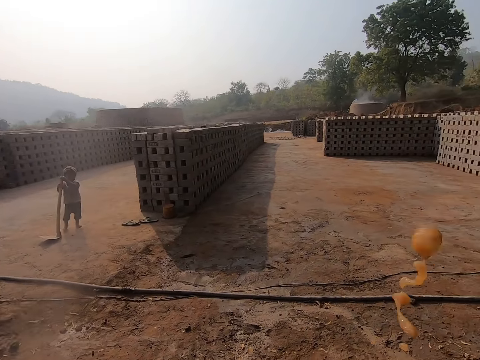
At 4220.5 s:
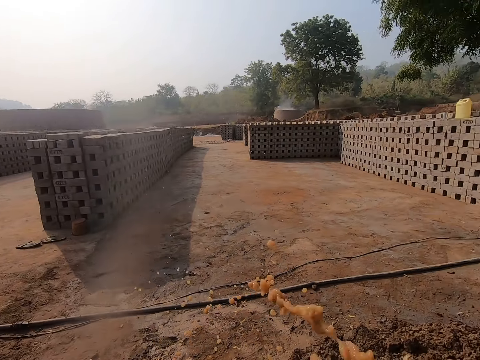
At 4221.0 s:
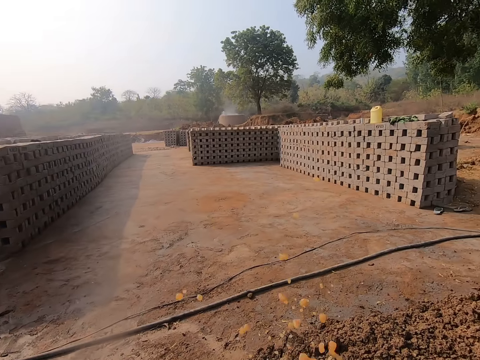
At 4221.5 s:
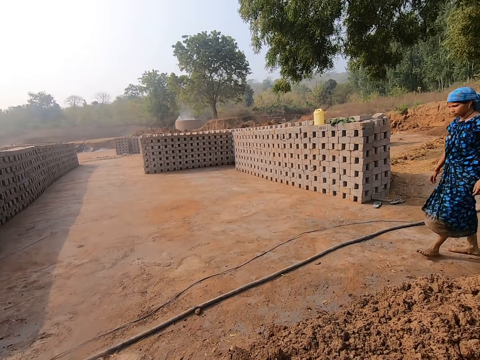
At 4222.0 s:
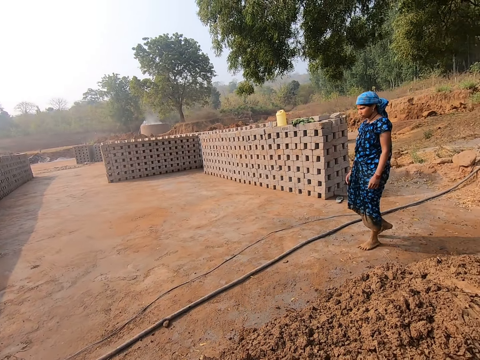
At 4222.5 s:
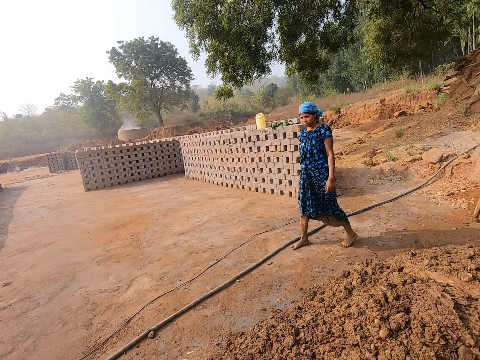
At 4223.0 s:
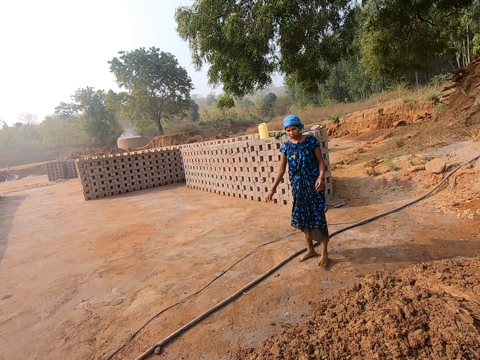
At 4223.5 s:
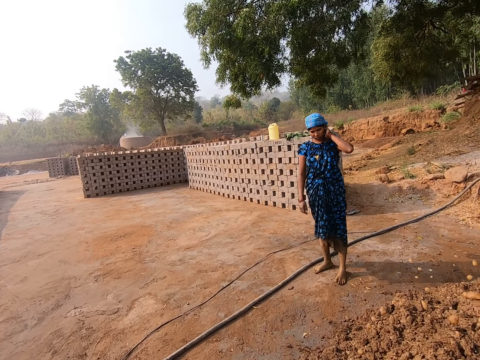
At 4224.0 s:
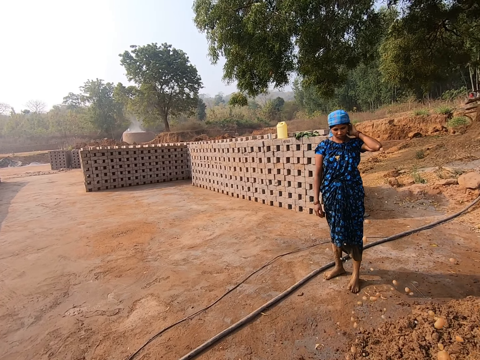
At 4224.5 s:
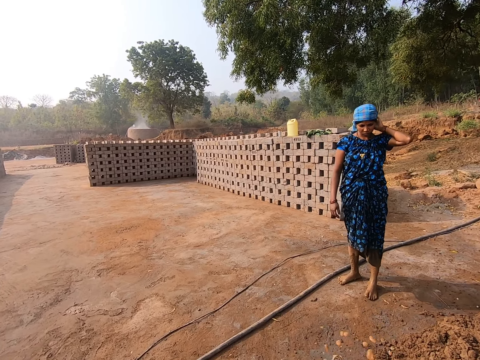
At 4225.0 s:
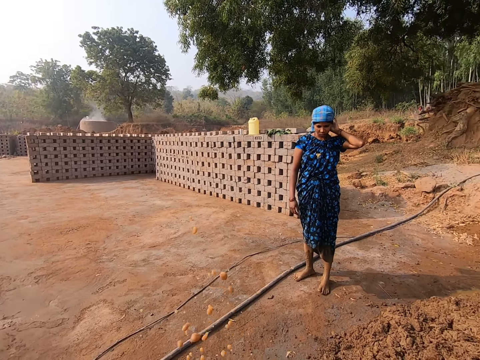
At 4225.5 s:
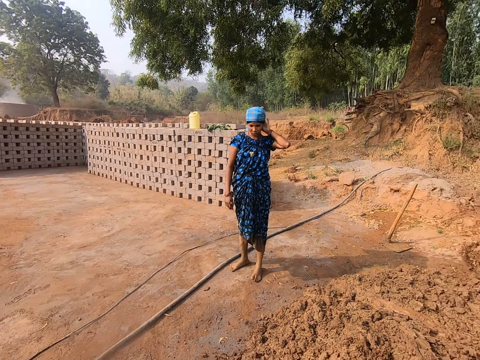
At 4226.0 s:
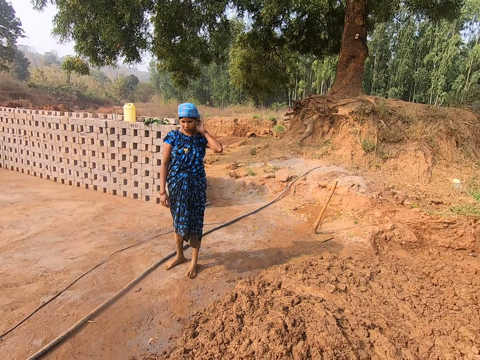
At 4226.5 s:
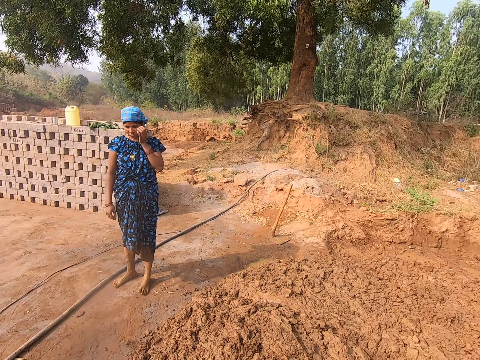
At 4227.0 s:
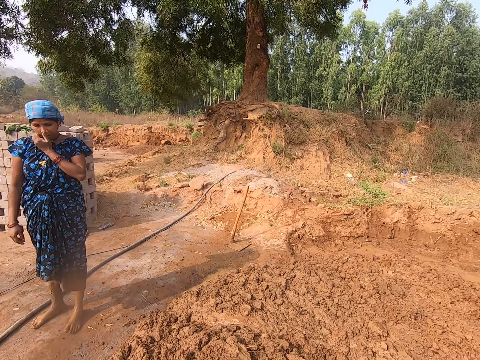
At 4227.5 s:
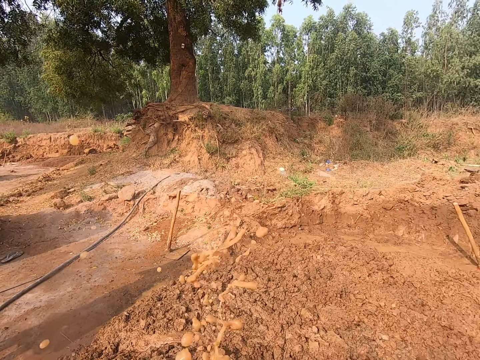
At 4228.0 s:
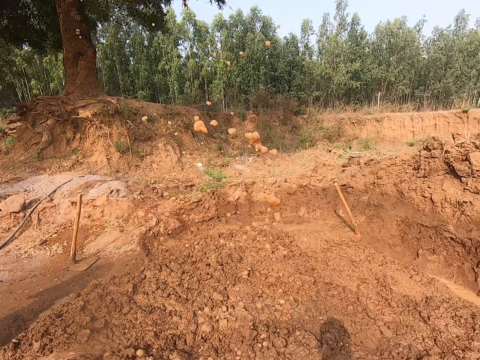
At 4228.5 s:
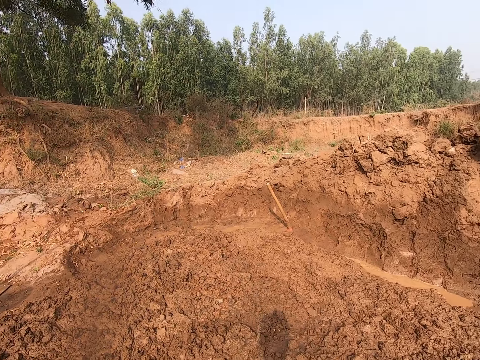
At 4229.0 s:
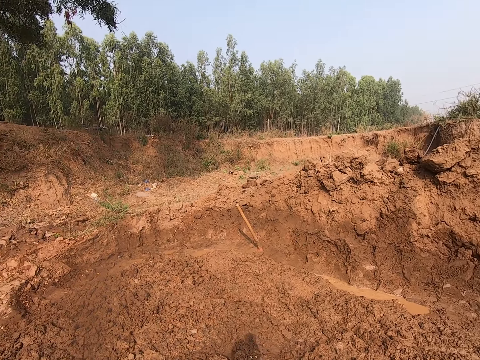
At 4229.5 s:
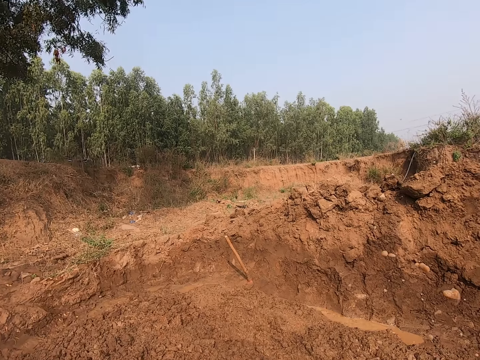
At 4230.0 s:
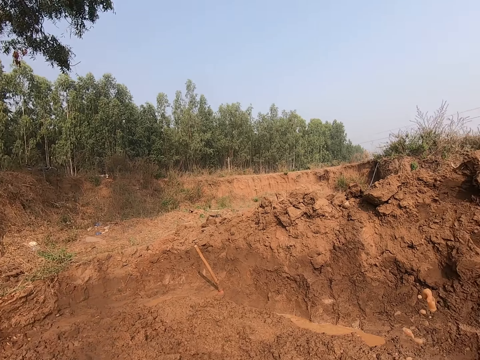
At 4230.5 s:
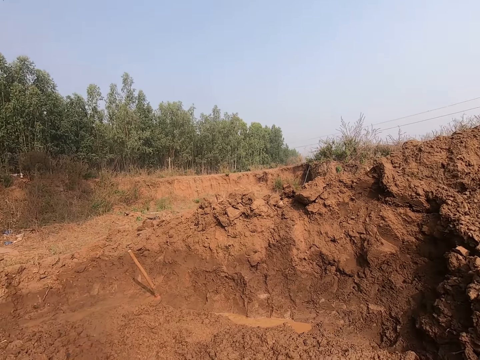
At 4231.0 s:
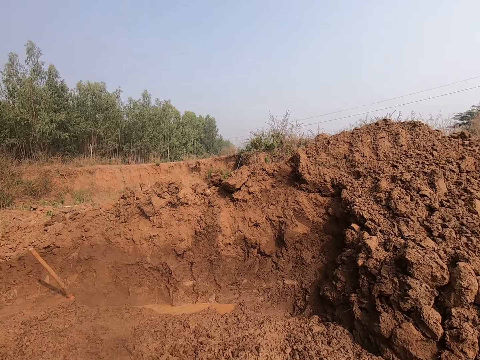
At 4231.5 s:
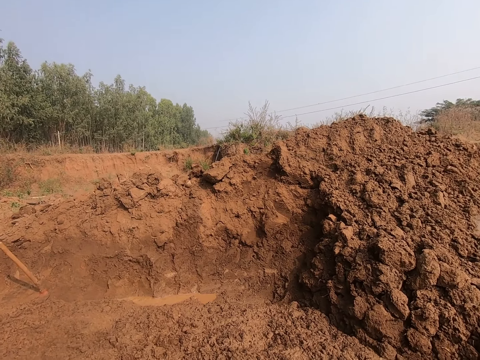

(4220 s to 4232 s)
The woman scratches her head with her left hand and touches her face with her left hand.
